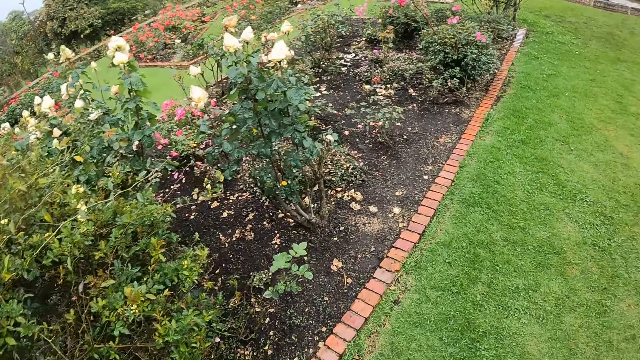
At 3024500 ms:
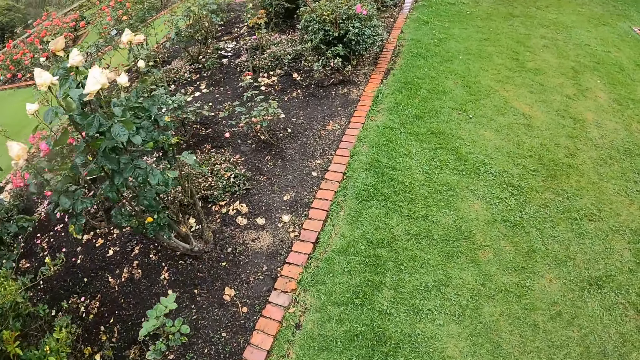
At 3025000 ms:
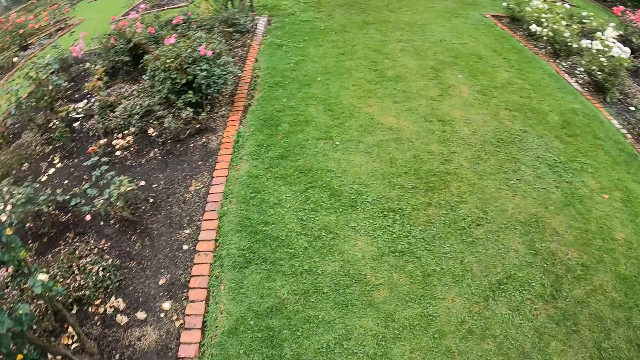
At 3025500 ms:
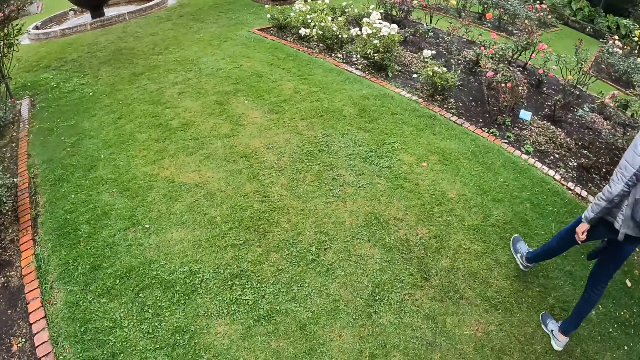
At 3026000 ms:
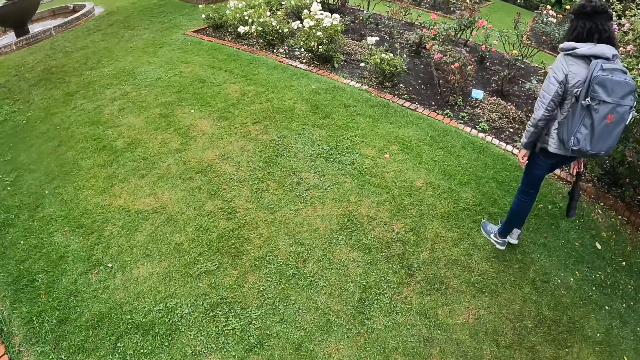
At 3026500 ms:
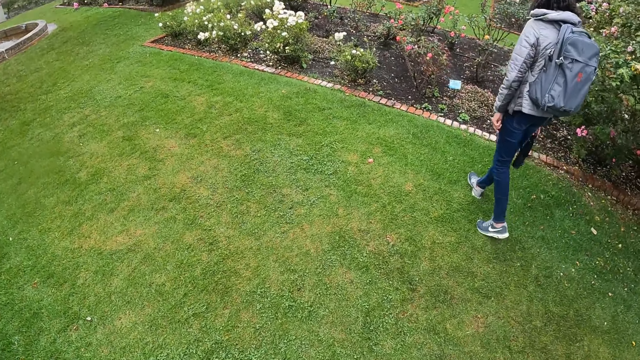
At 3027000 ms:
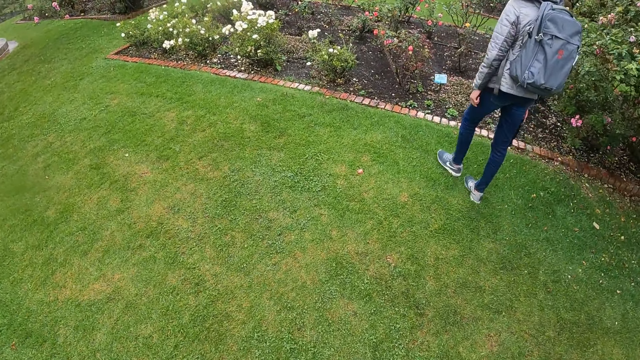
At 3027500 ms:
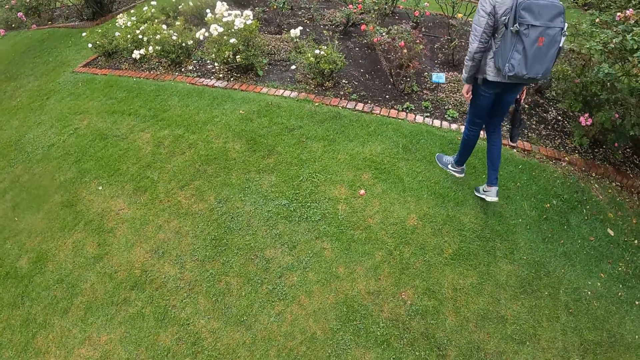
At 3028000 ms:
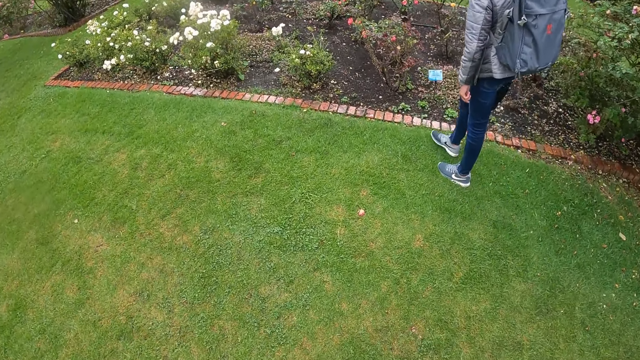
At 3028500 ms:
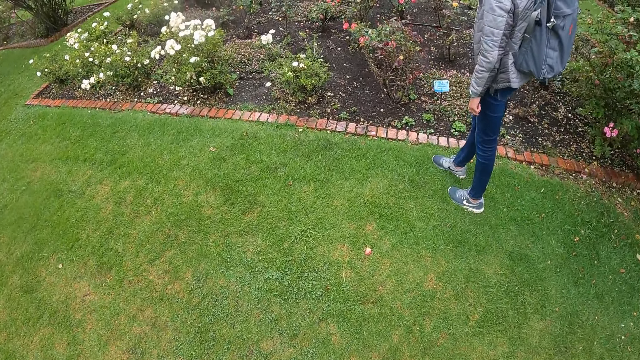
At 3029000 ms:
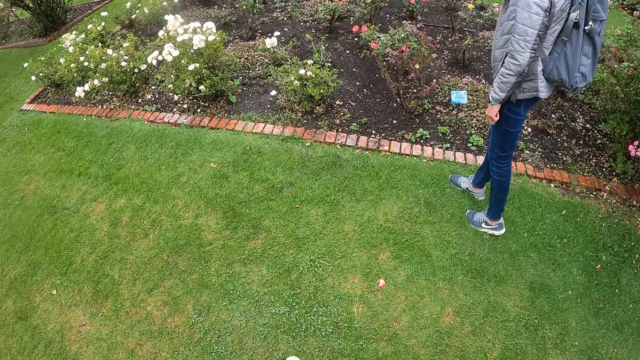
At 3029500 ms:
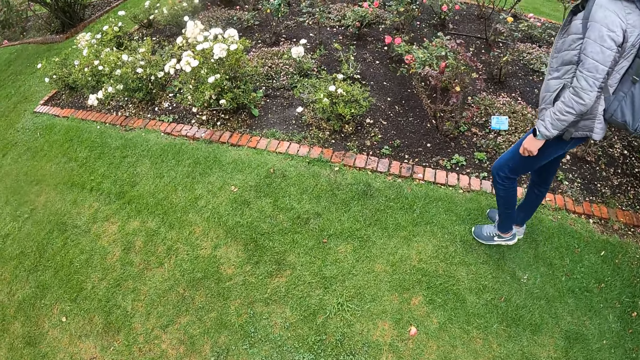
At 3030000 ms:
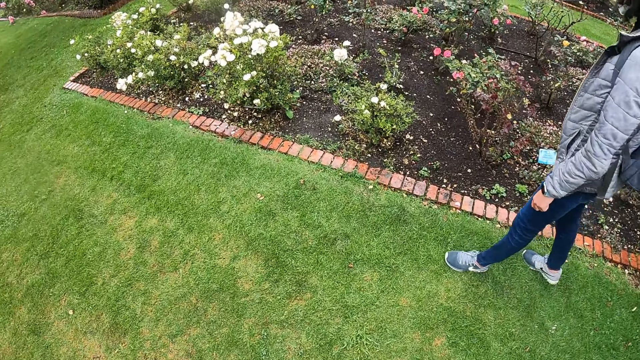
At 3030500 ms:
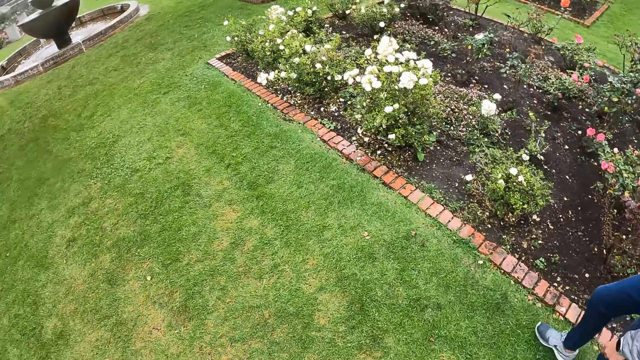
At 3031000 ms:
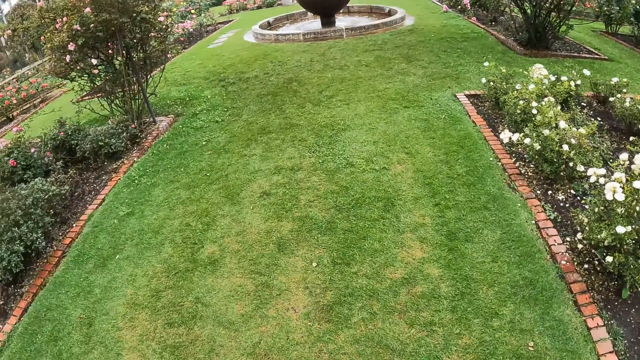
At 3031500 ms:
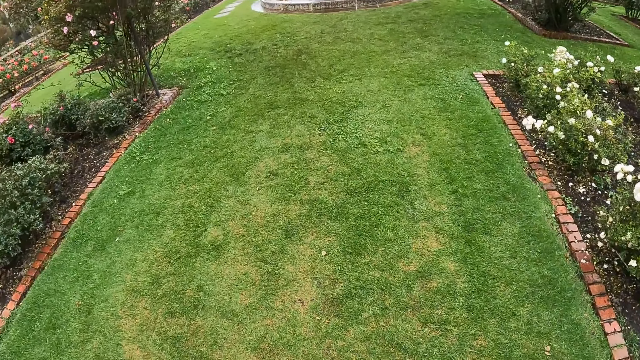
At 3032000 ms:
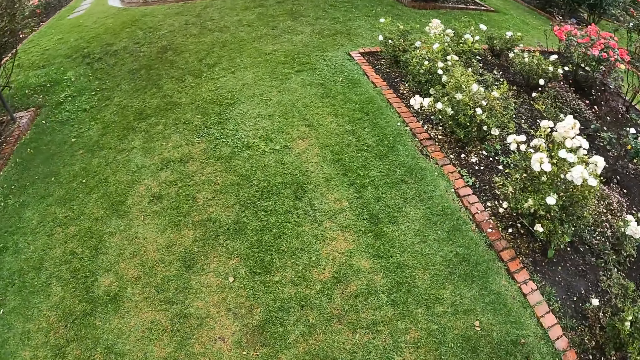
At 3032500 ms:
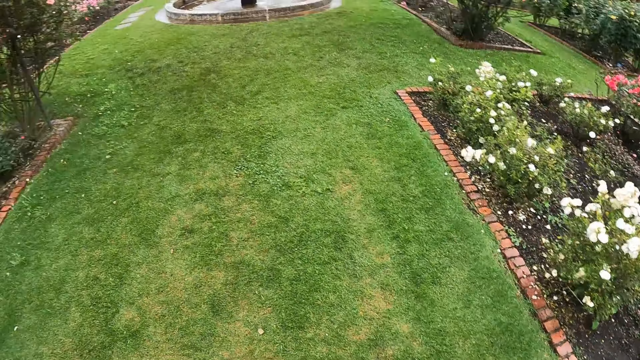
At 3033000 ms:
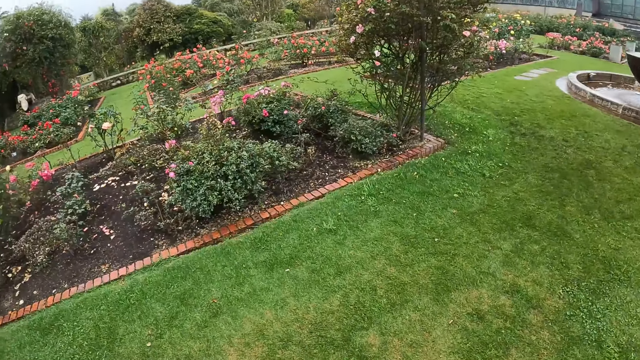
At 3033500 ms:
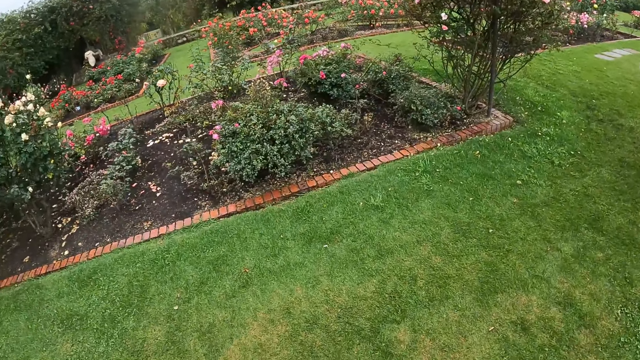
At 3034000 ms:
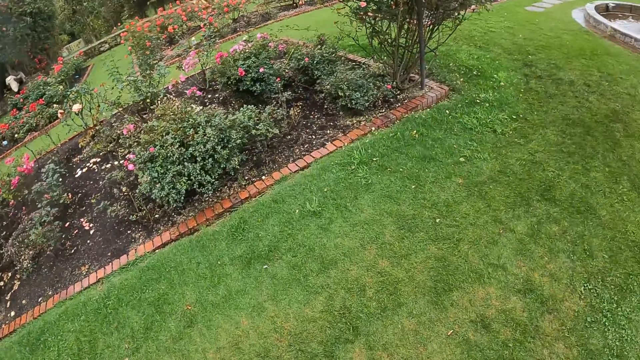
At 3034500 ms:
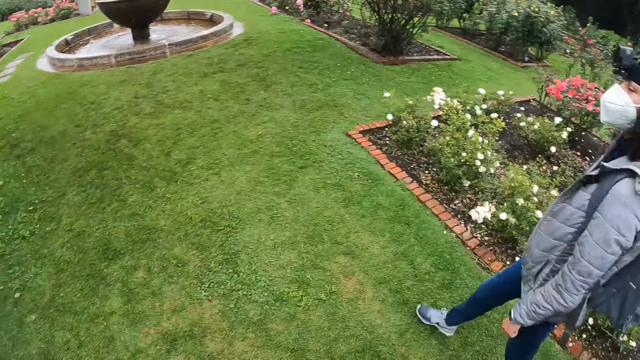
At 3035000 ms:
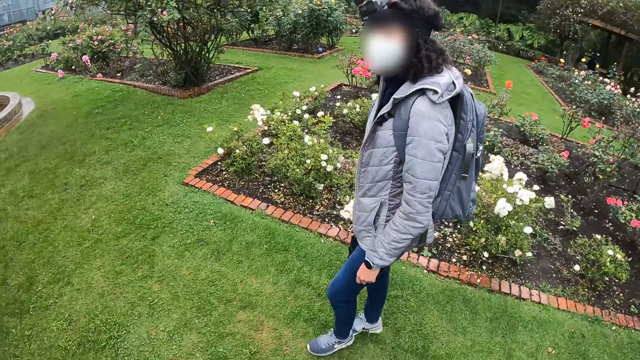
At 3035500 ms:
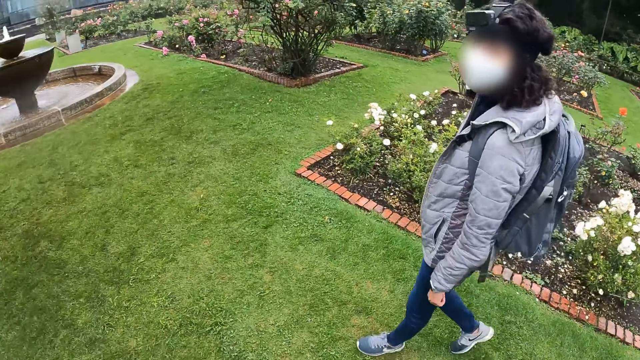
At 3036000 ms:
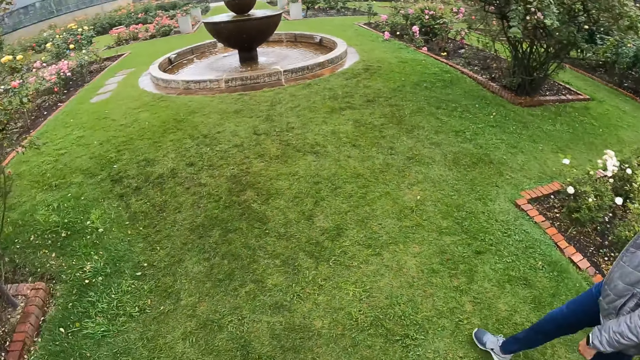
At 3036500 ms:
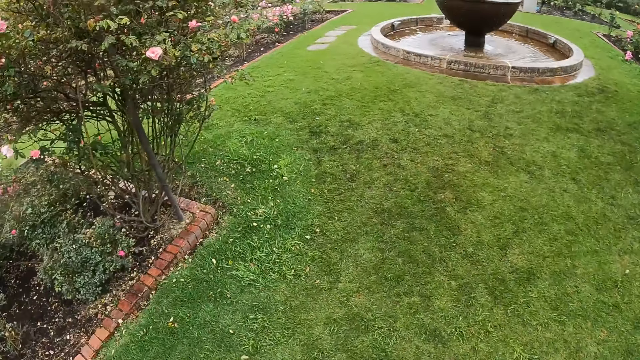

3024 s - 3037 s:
A woman walks towards a flower bed. The camera wearer walks towards the flower bed. They look around the flower beds.

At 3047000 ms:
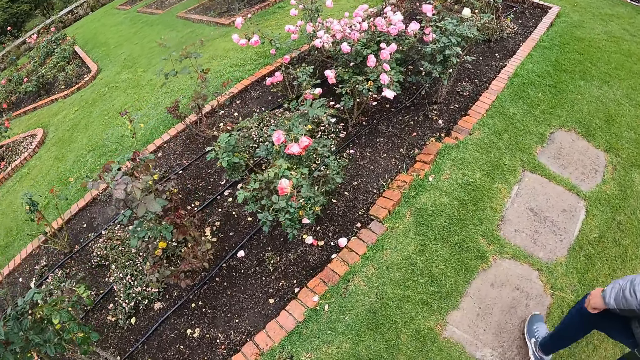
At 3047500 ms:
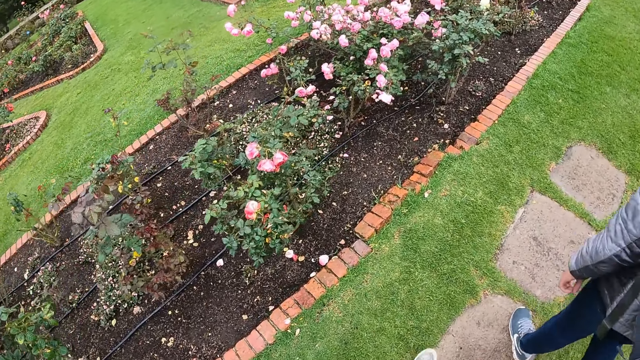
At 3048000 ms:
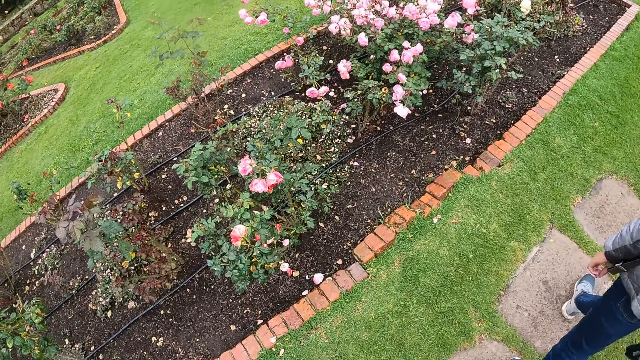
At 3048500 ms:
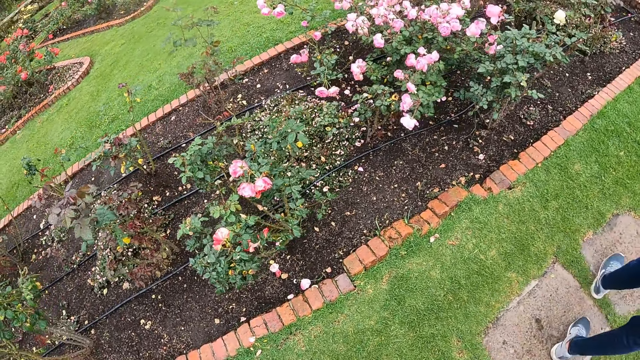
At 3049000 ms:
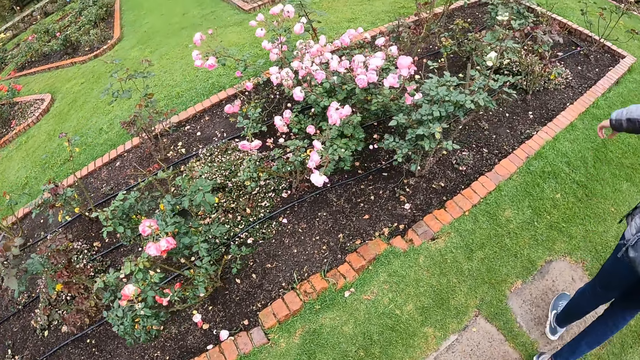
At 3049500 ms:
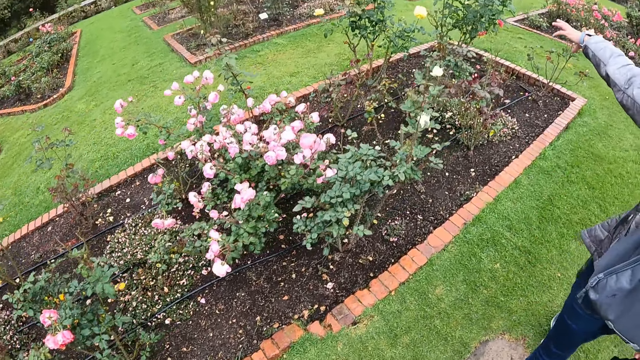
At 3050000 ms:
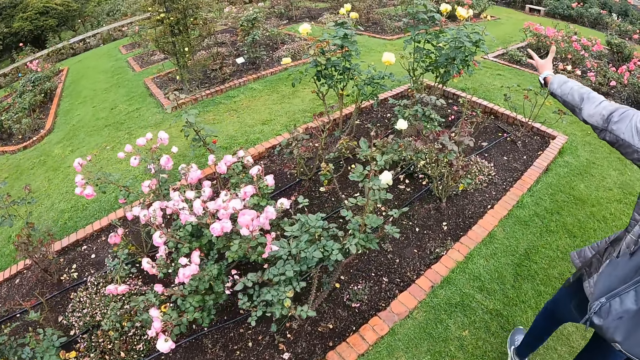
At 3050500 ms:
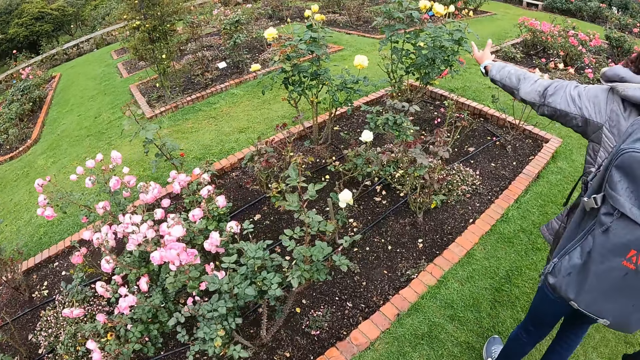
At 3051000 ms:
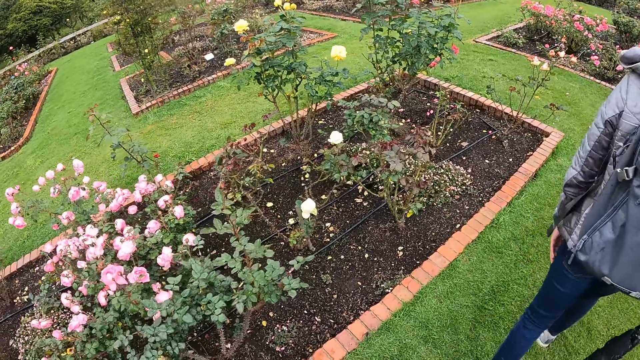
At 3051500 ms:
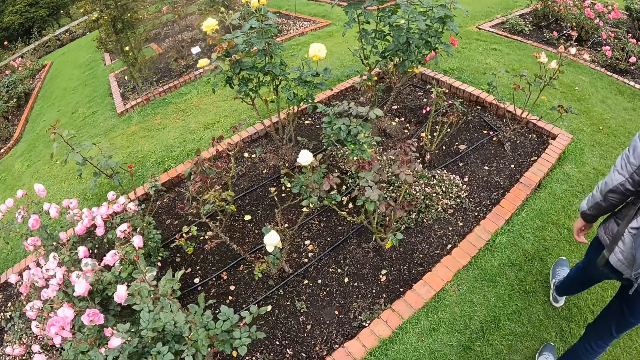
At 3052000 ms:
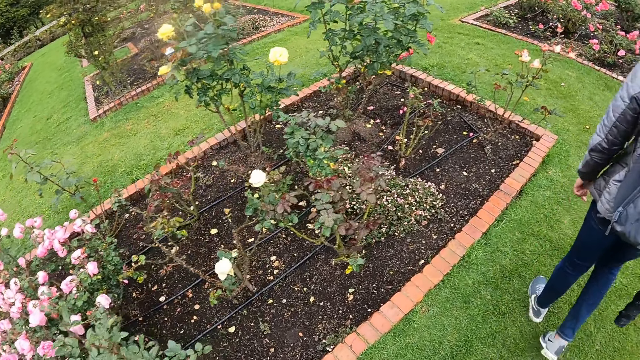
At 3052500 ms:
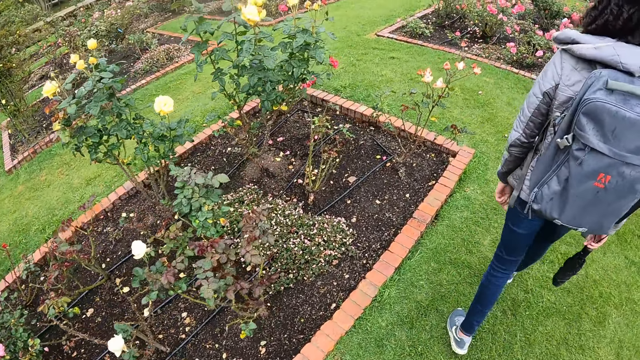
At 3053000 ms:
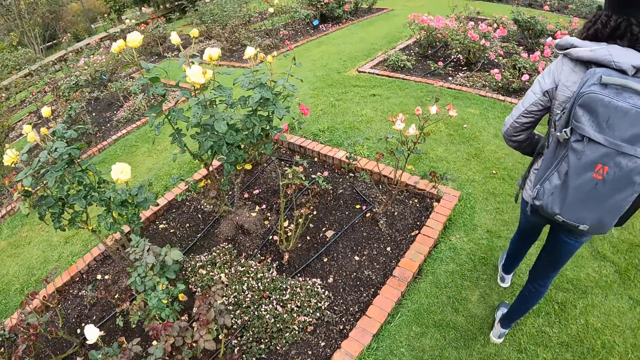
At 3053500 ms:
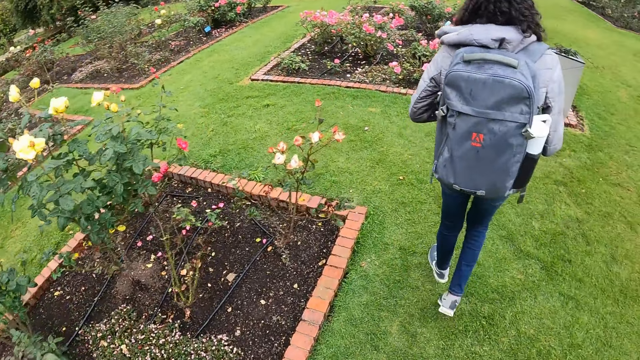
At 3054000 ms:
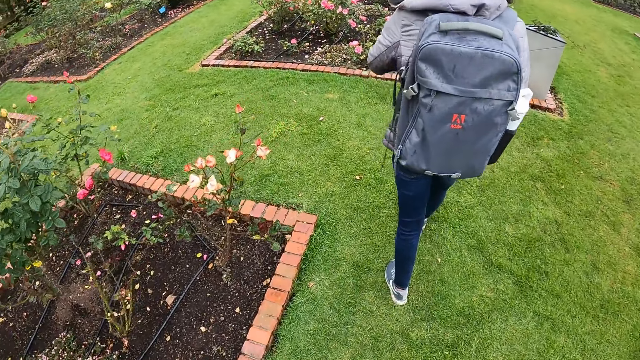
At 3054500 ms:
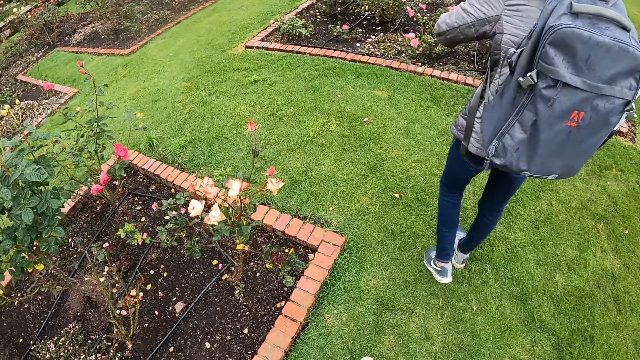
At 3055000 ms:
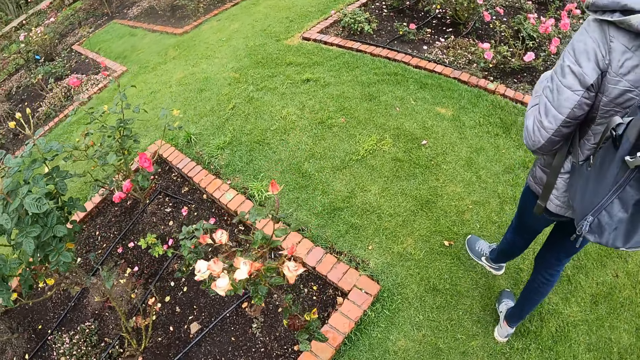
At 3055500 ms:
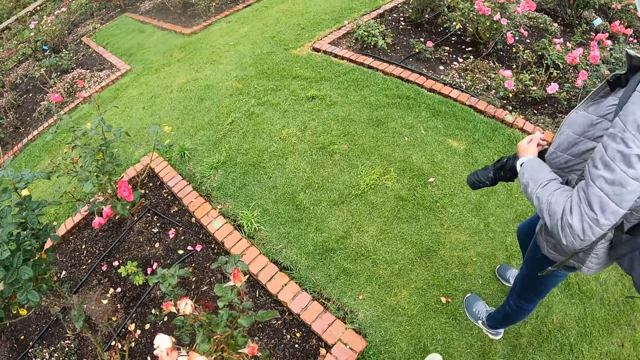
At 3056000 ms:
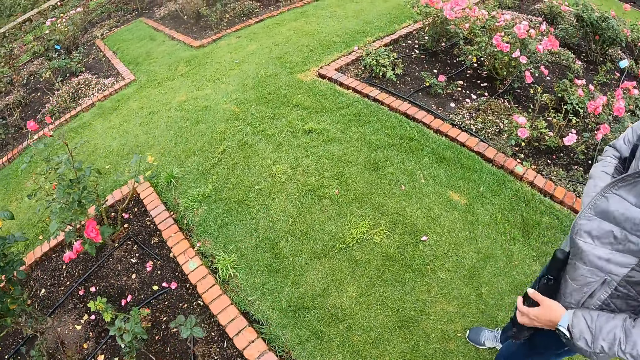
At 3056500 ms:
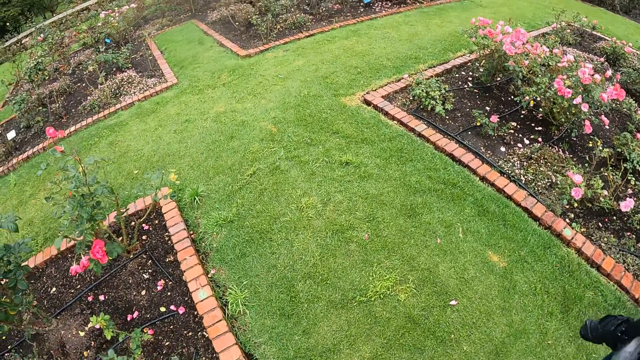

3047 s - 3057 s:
The woman stretches her left hand towards a plant with yellow flowers. The camera wearer walks behind the woman.
